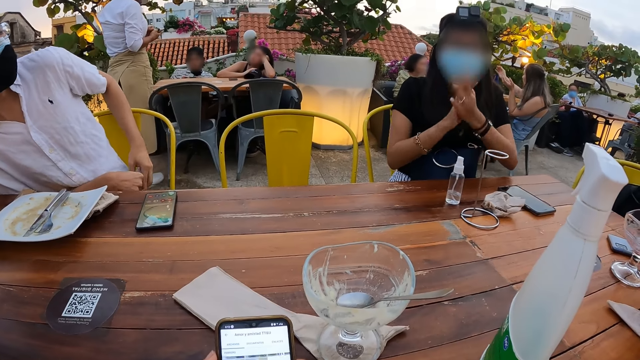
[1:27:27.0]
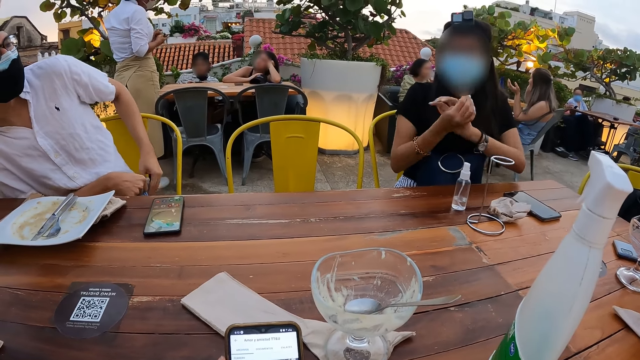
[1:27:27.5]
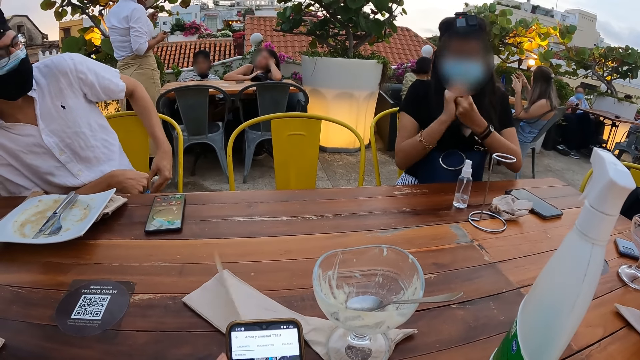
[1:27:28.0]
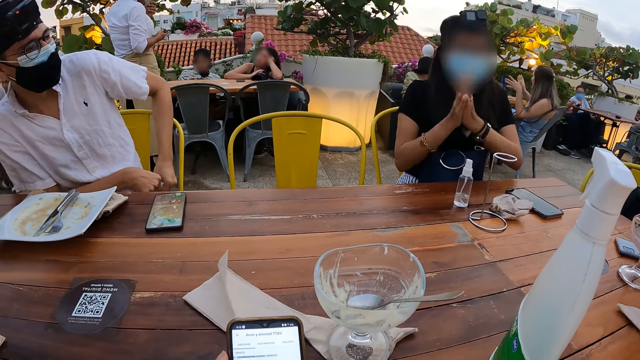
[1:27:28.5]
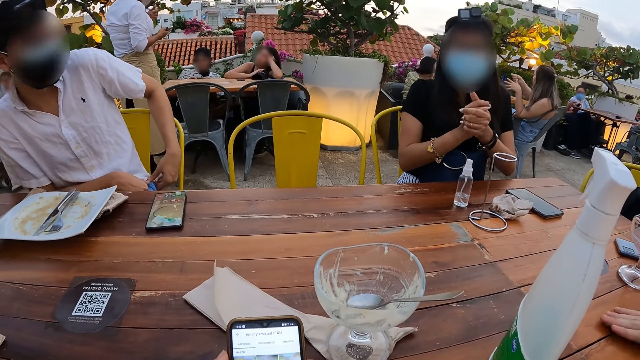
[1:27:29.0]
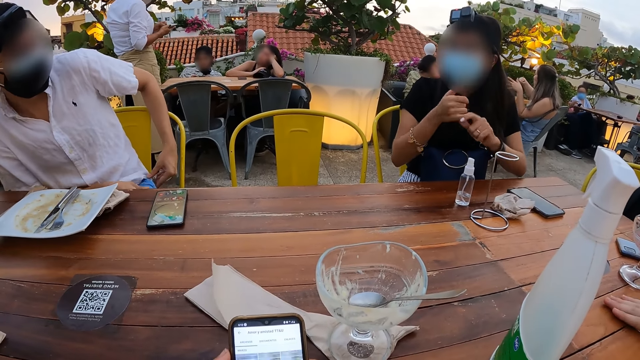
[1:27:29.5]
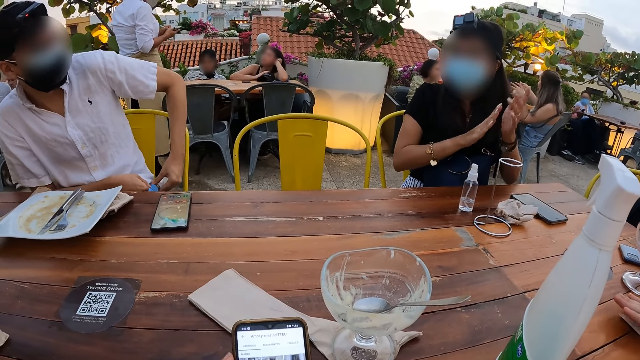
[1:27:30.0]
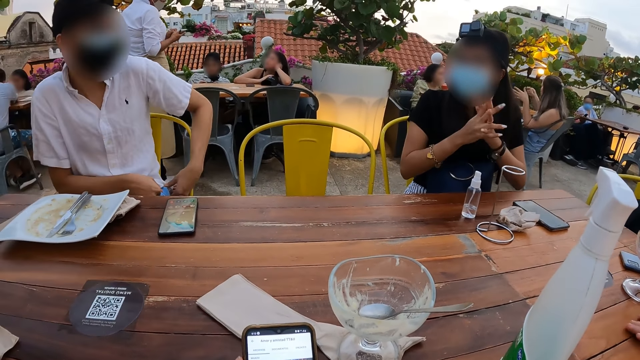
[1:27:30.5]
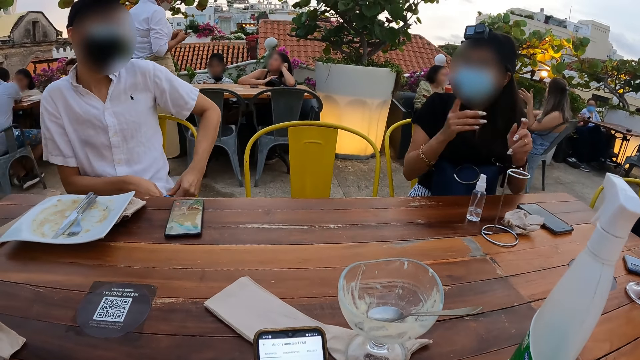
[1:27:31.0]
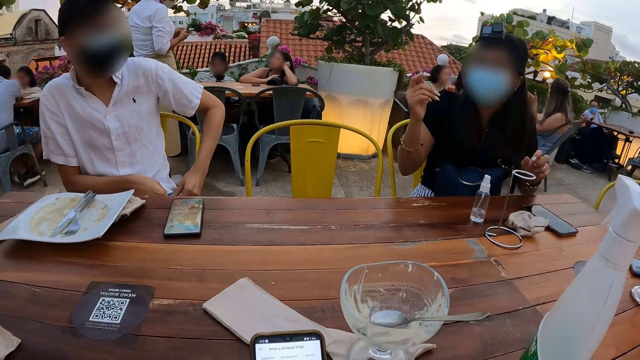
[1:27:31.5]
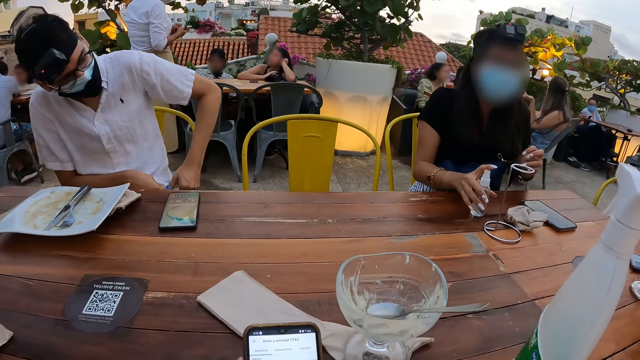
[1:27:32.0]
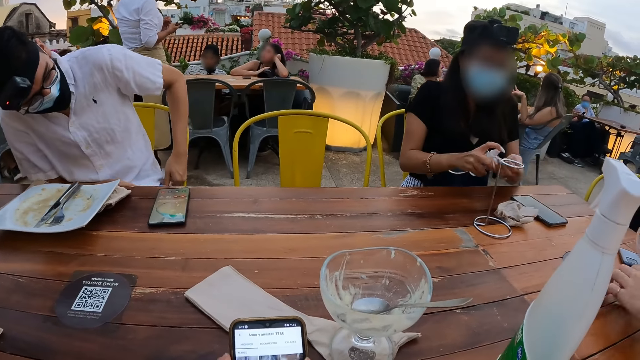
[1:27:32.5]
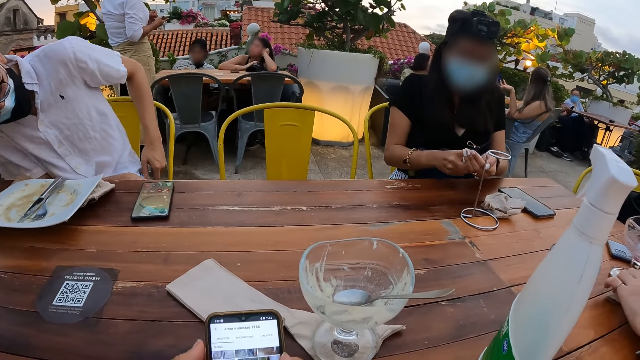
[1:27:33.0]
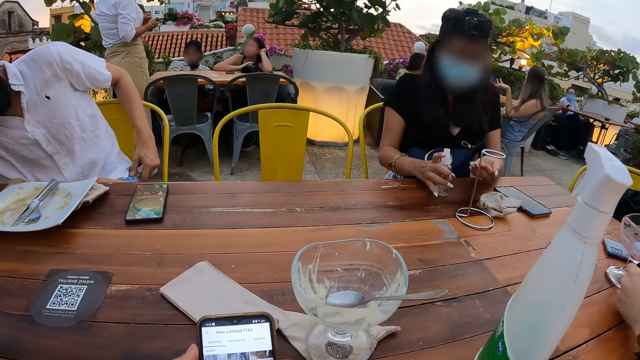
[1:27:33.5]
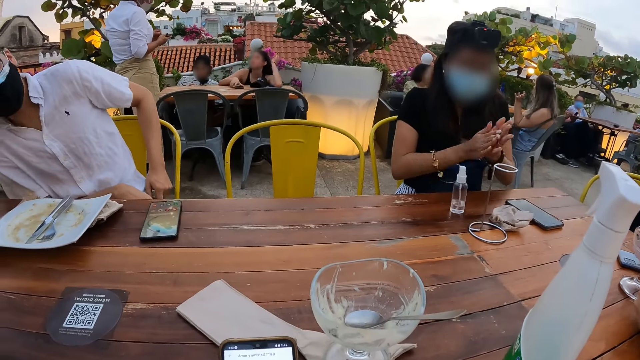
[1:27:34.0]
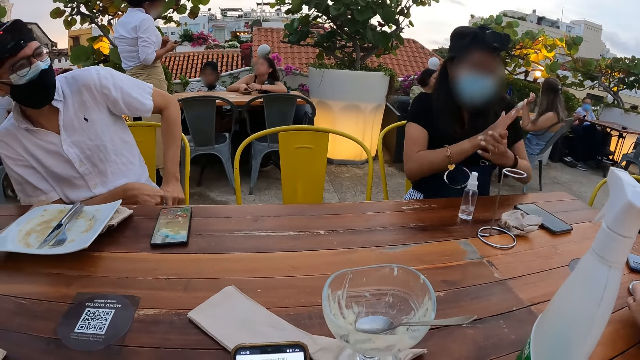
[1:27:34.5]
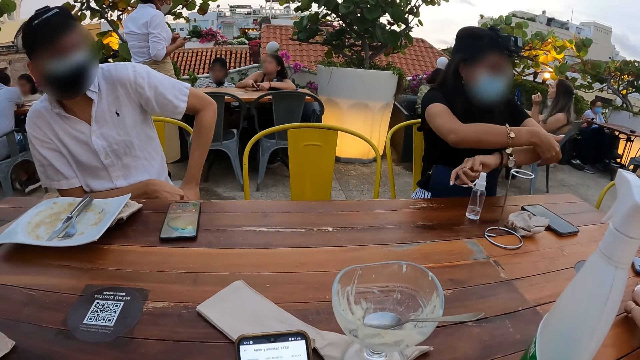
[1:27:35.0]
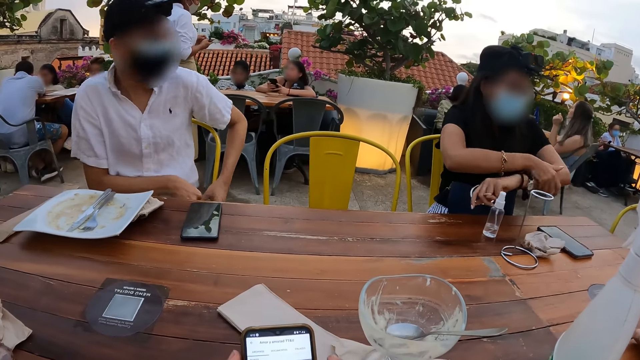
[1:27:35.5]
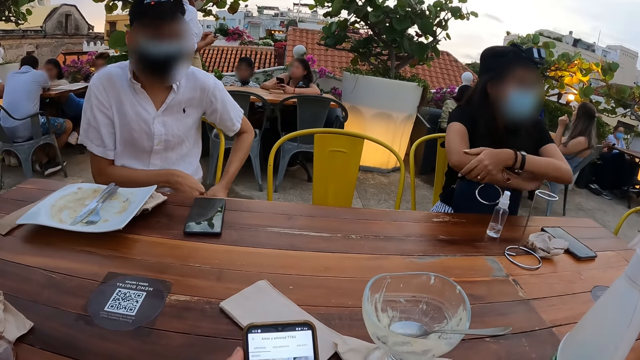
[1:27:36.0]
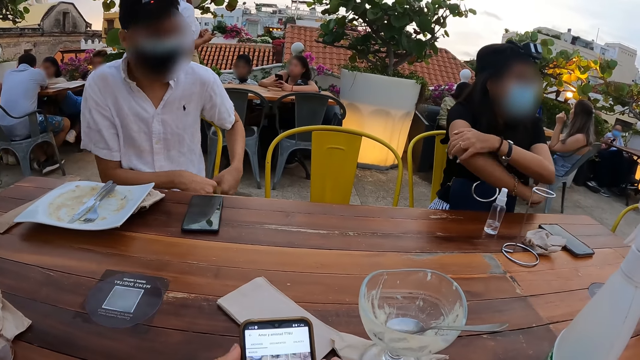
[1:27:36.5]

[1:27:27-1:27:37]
A person places the sanitizer in the pocket with the left hand. The camera wearer looks at another person. The other person picks up the sanitizer on the table with the right hand. The other person pours the sanitizer in the right hand and rubs the sanitizer with both hands.

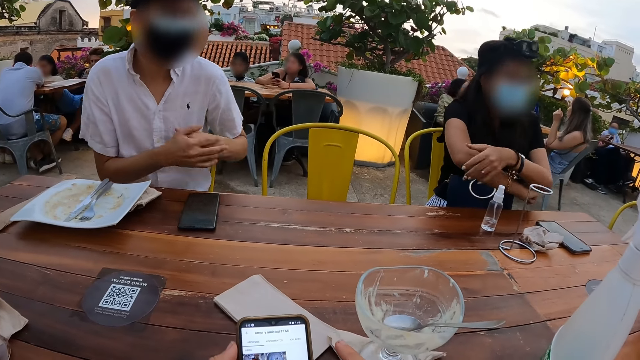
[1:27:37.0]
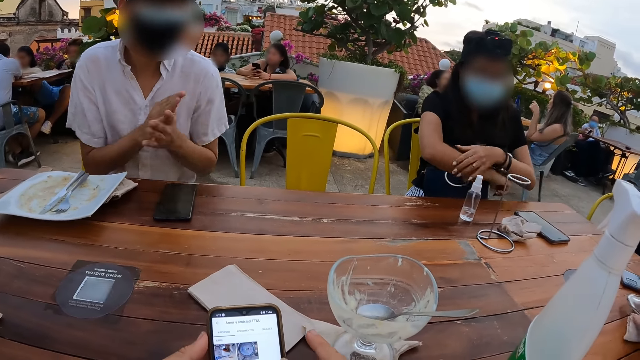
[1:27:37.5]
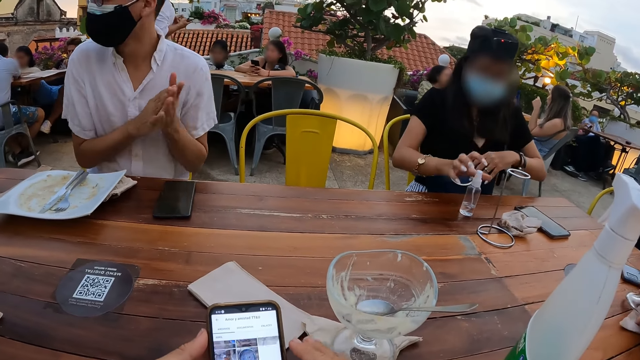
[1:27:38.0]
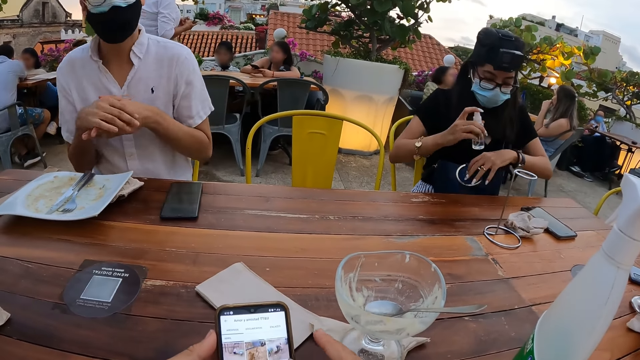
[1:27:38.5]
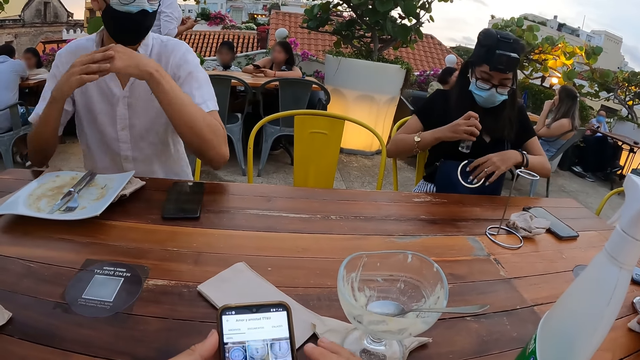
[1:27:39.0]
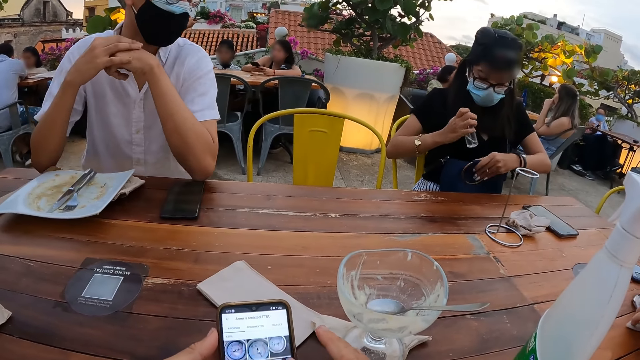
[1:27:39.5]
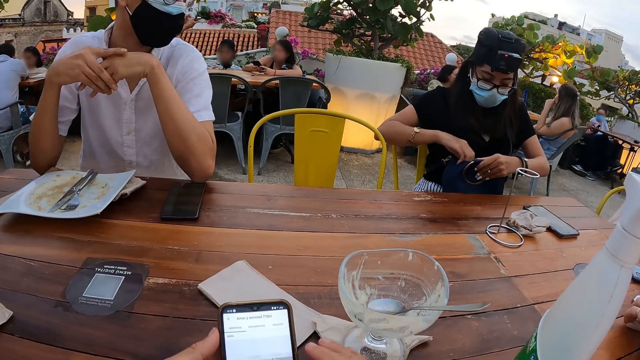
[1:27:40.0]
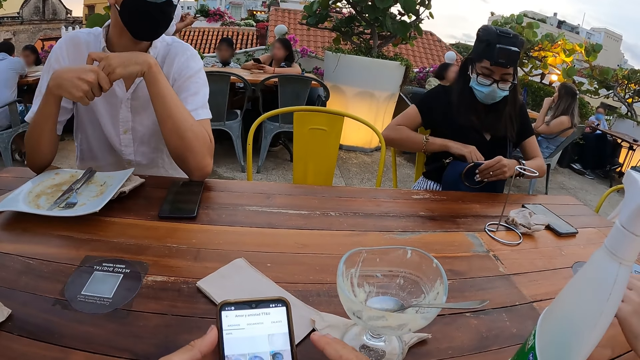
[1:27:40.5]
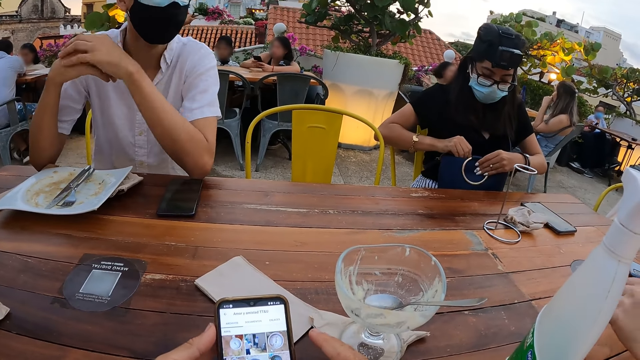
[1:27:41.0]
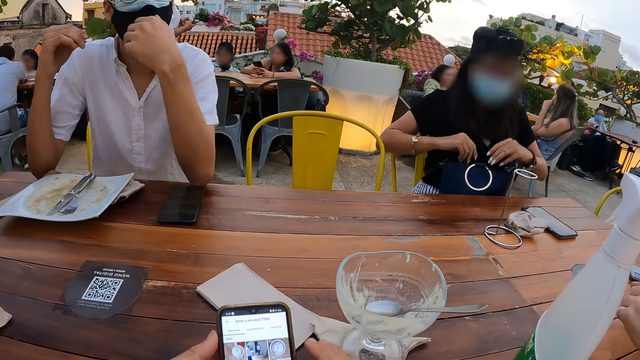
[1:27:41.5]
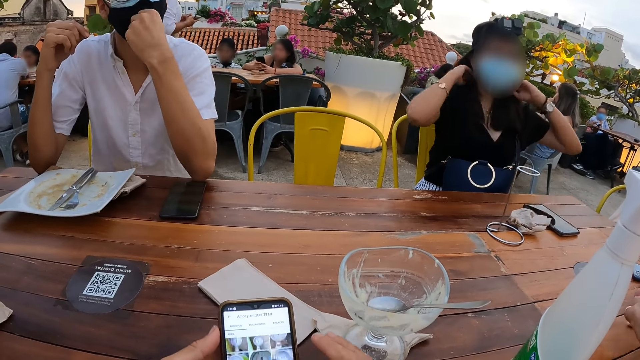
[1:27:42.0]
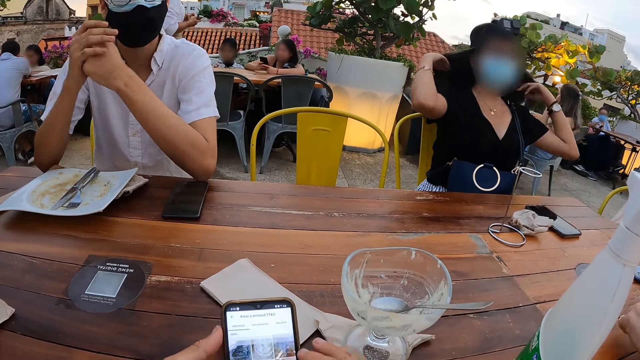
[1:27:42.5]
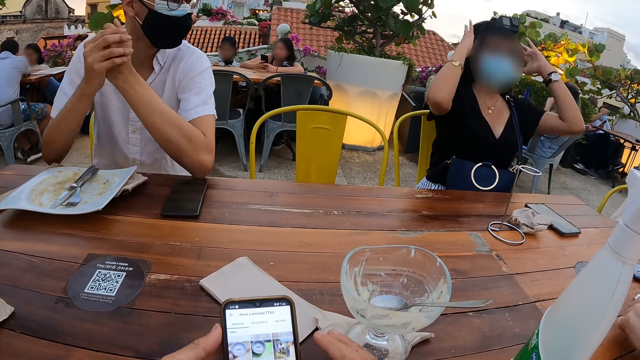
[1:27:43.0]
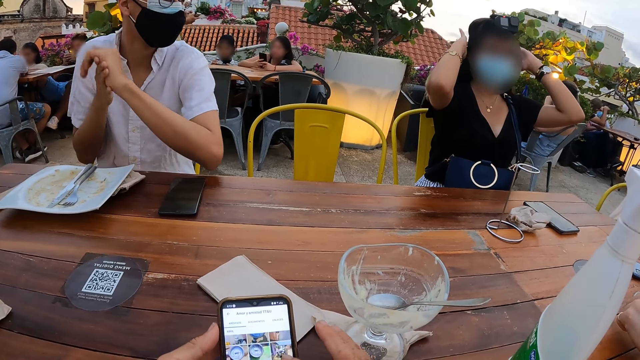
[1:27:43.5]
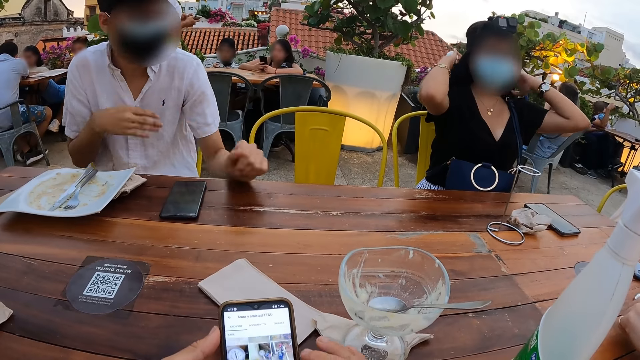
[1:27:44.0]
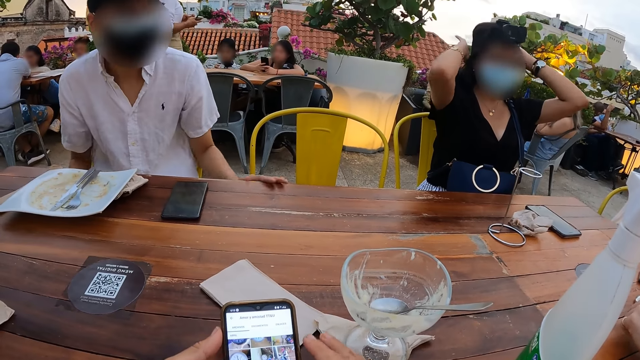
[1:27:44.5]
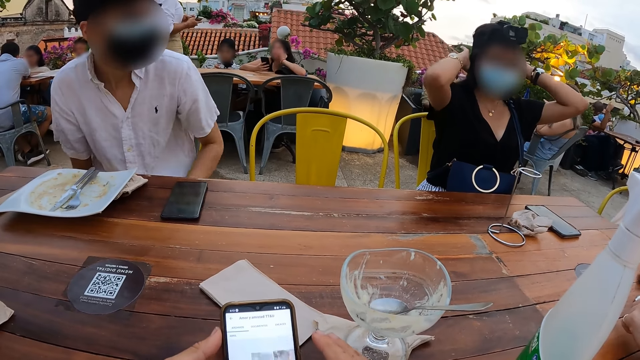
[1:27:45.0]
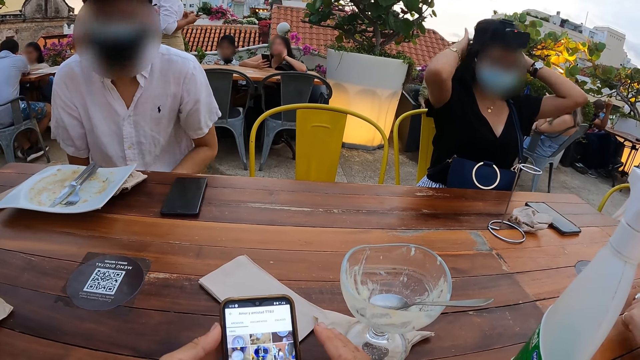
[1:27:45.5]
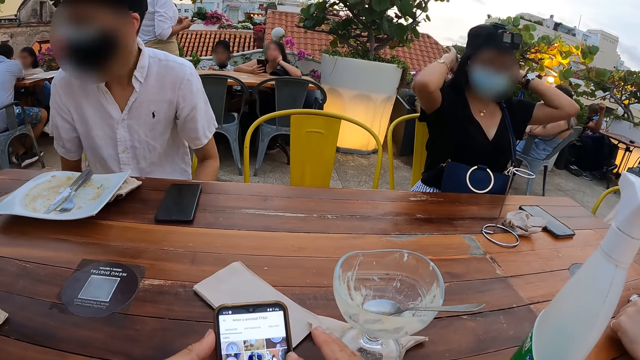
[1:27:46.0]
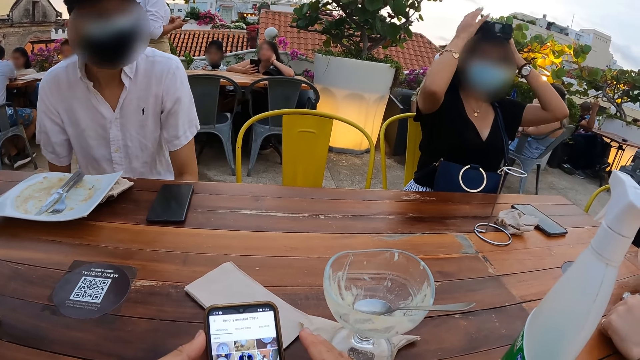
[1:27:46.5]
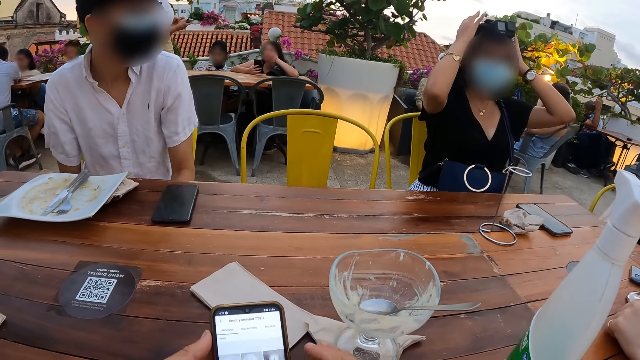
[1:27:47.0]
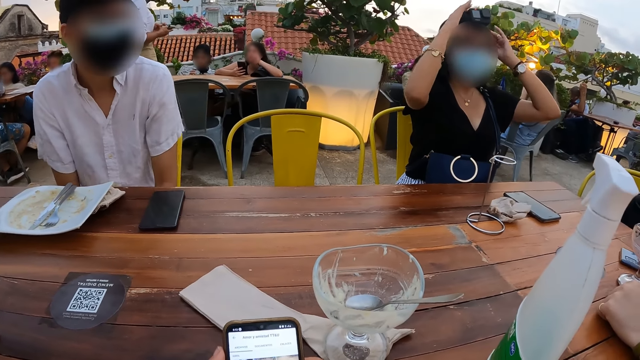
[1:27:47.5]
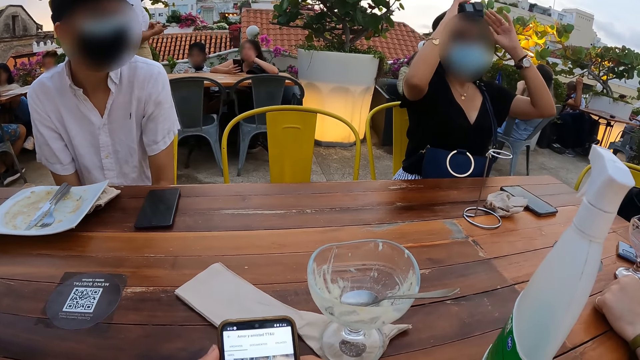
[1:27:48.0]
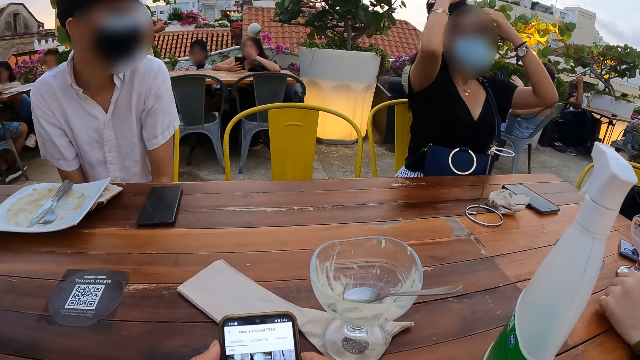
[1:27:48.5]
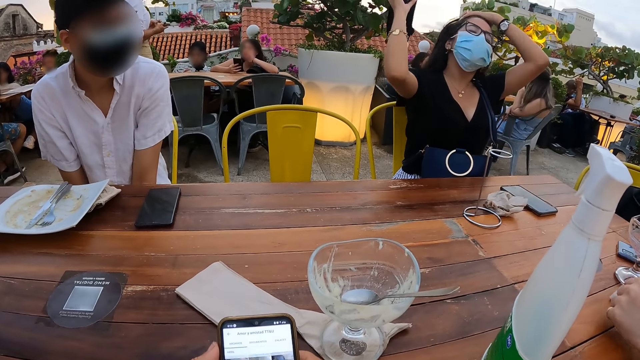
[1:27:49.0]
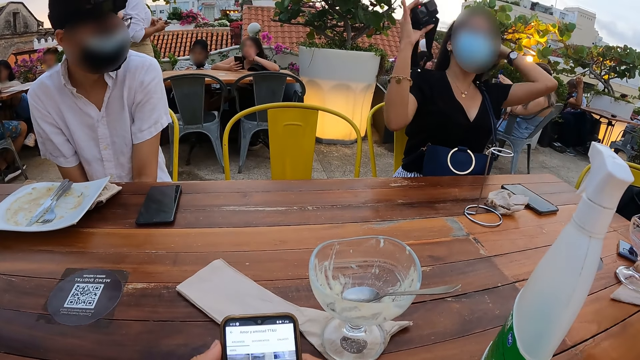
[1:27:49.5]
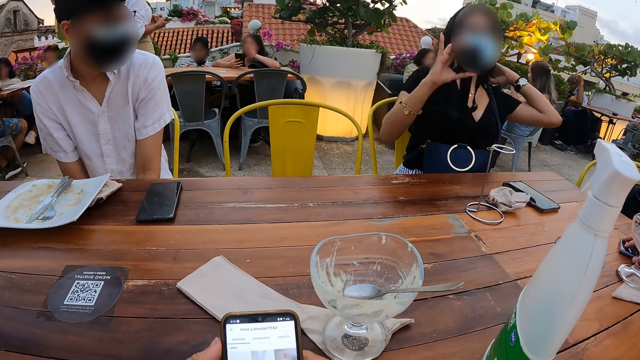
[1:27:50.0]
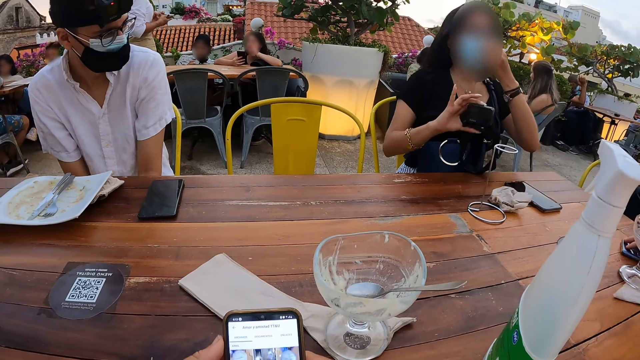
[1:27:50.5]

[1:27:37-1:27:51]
The camera wearer looks at a person. A woman puts a bottle in the bag. The camera wearer looks at another person. They hold the phone with both hands.
